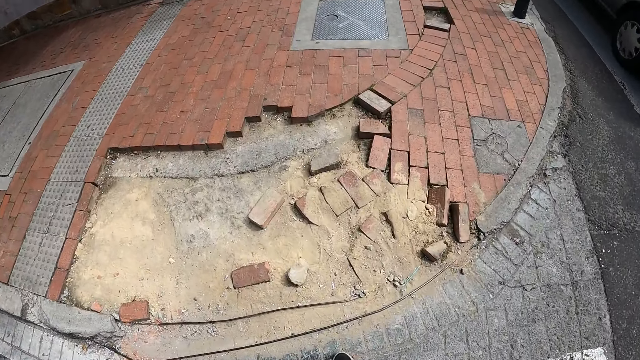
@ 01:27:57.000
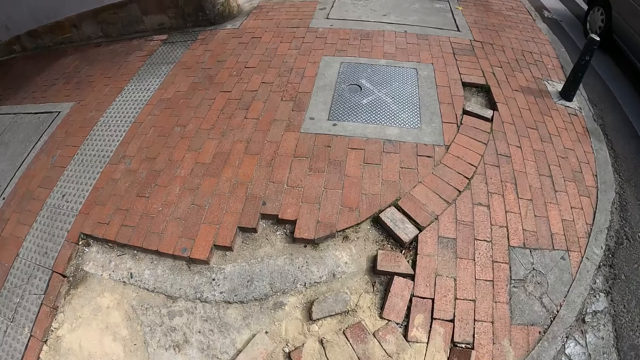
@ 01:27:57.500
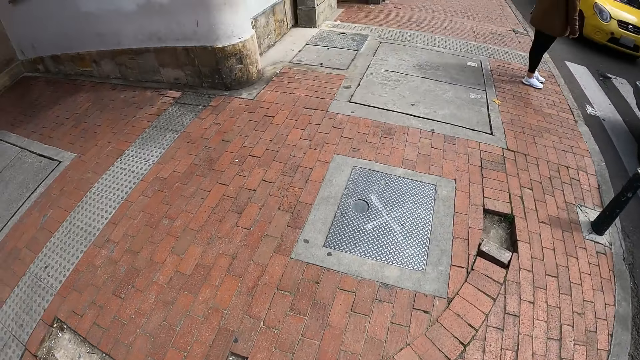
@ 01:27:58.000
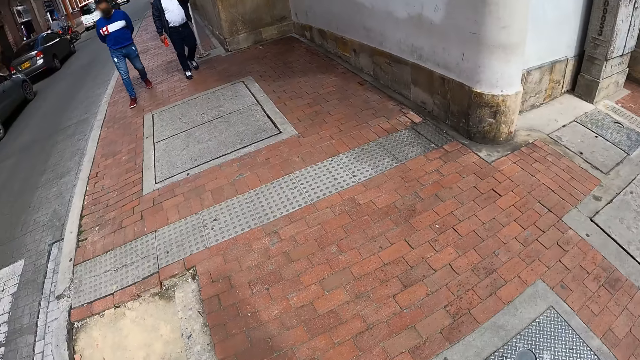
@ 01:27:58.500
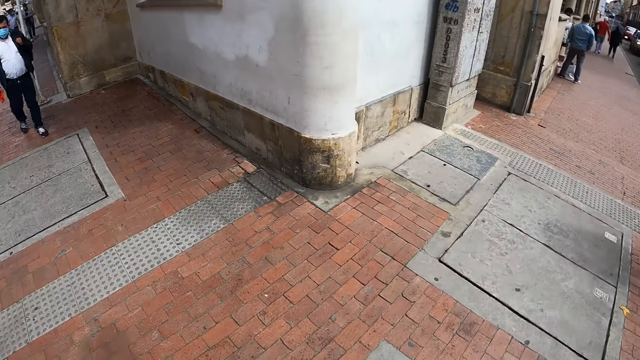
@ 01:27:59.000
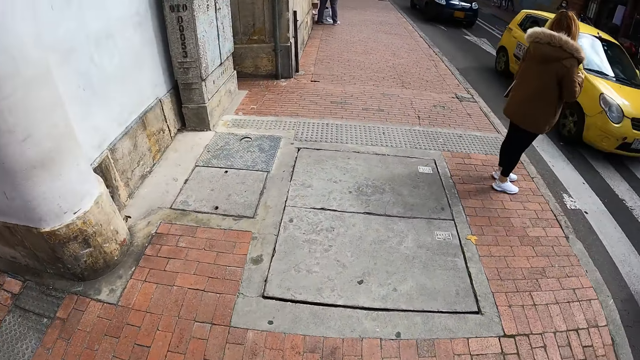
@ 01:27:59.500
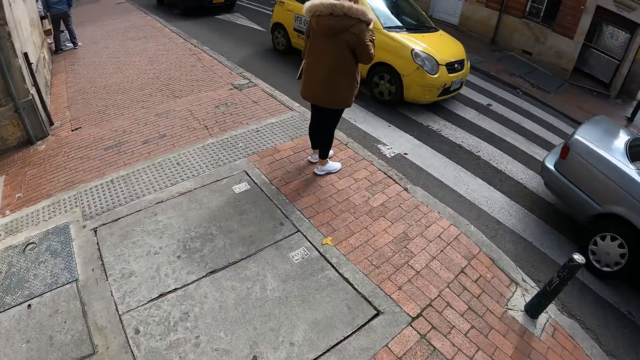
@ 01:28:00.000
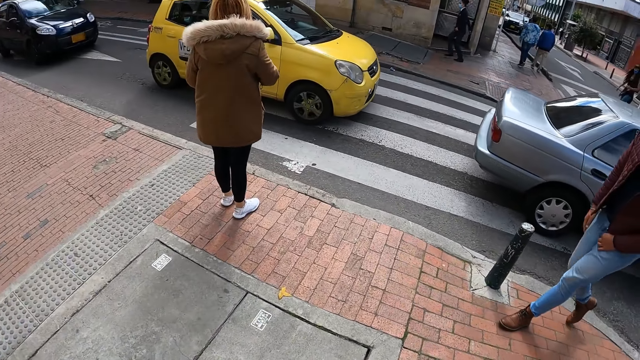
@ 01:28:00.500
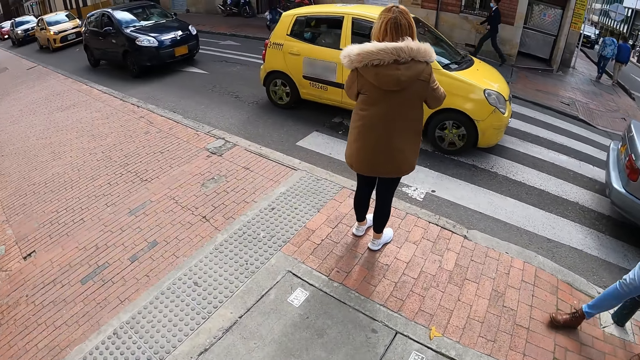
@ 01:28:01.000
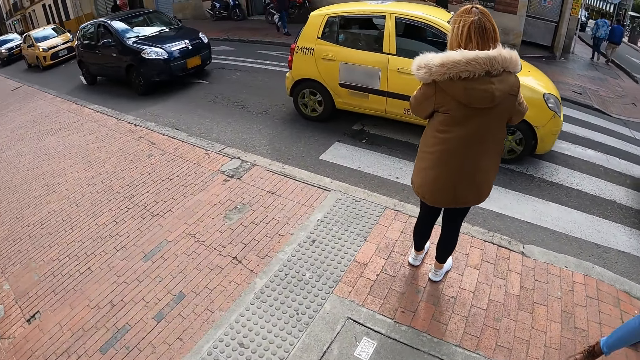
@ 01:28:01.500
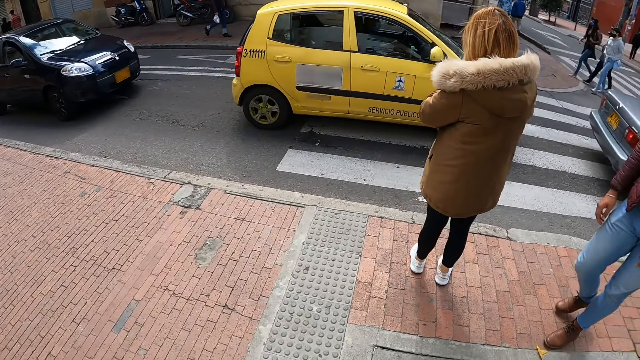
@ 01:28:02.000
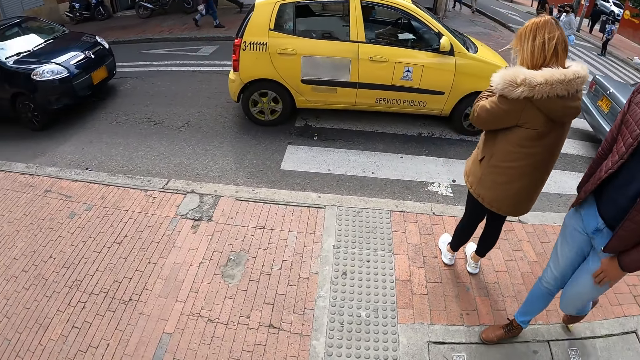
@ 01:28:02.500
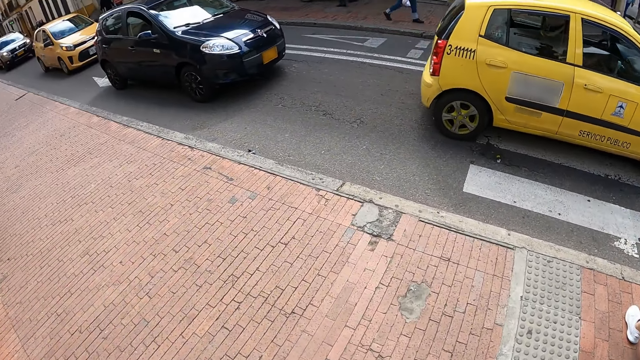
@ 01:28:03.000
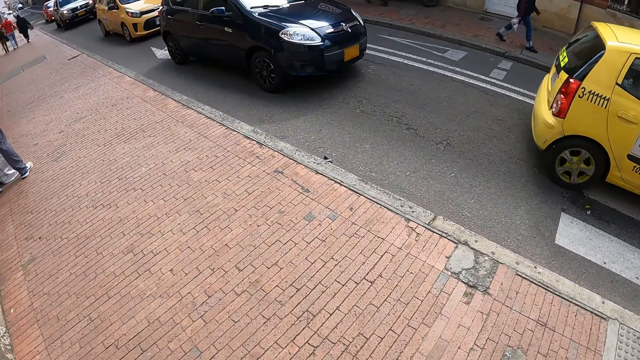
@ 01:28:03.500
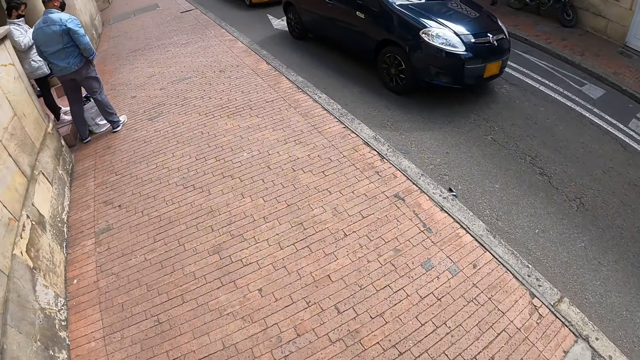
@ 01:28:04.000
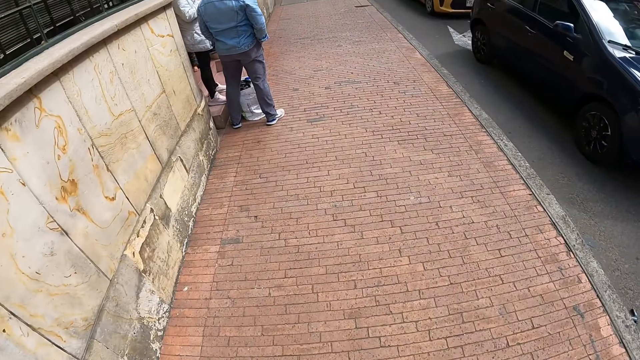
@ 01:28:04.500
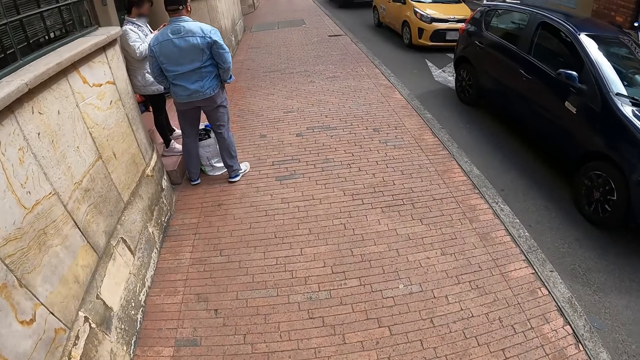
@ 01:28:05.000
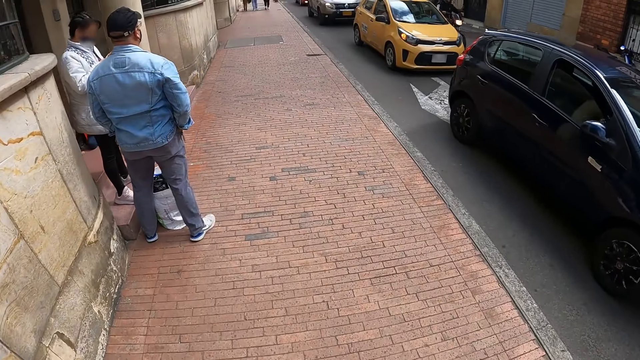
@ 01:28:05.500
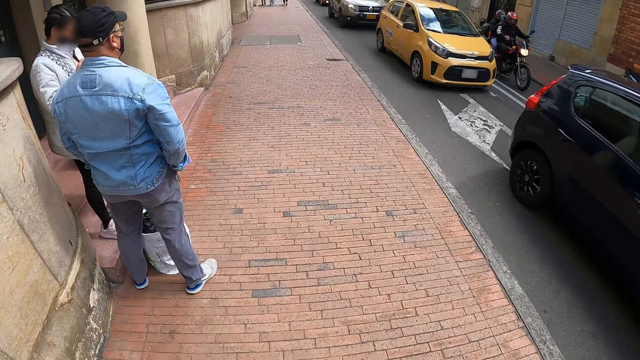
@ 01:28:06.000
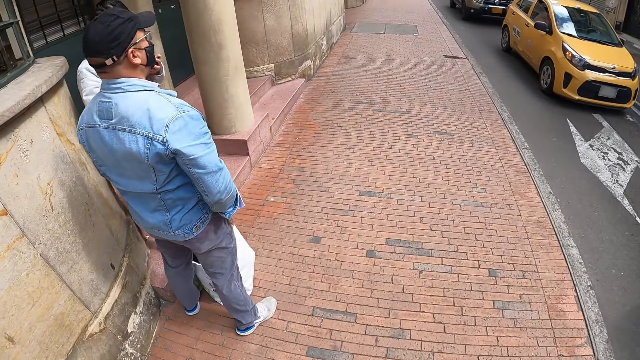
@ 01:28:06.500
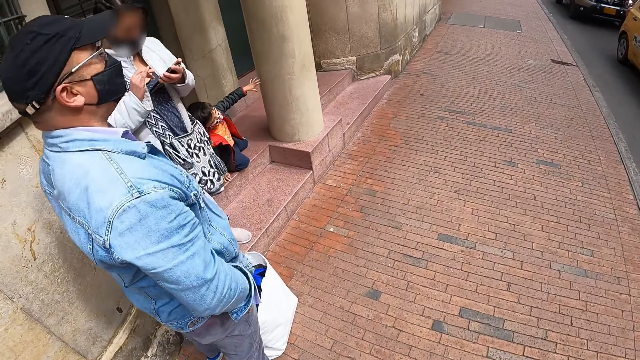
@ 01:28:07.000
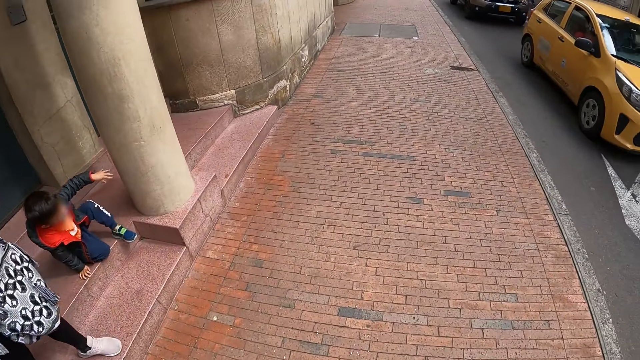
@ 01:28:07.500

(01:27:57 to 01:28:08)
The camera wearer looks around the road. They walk along the road.

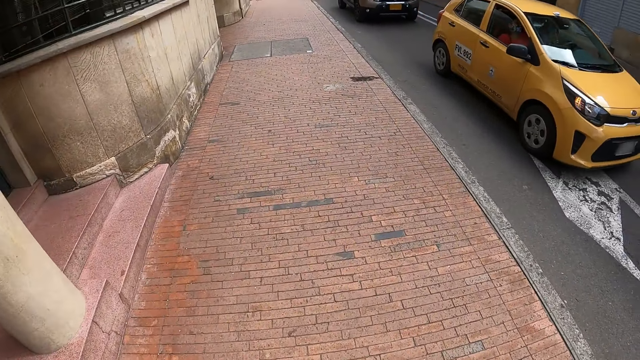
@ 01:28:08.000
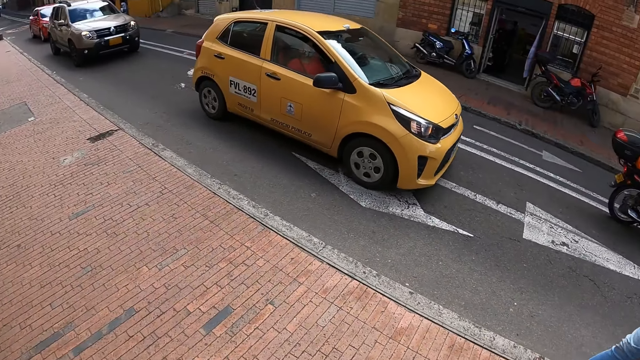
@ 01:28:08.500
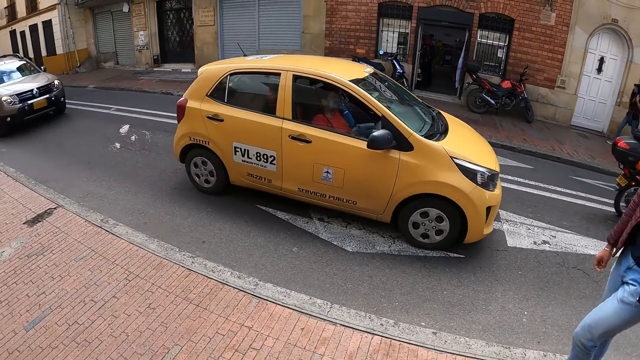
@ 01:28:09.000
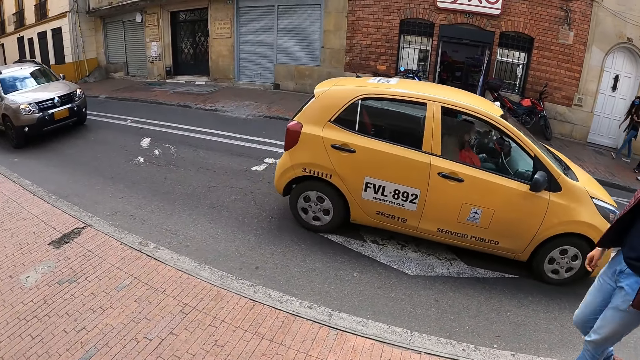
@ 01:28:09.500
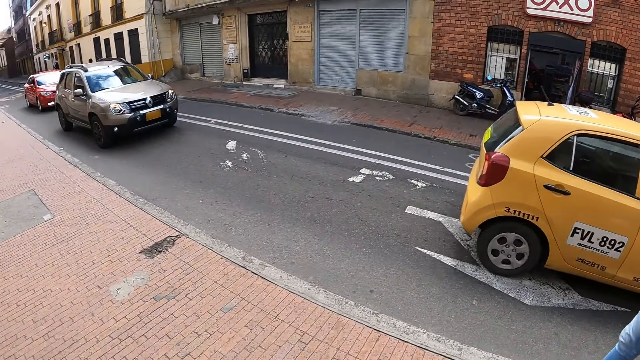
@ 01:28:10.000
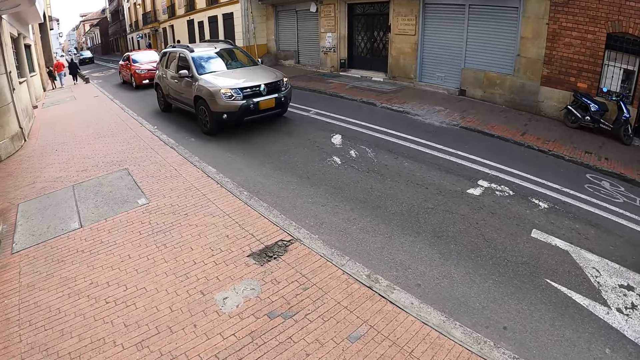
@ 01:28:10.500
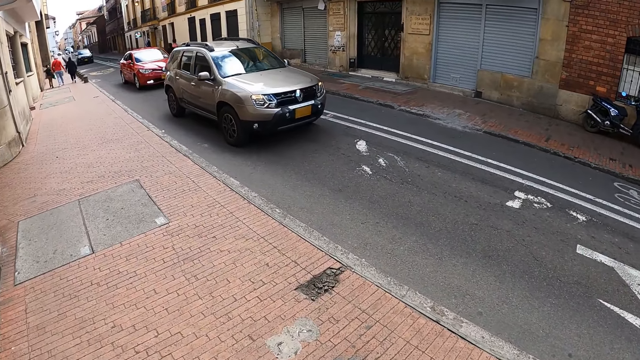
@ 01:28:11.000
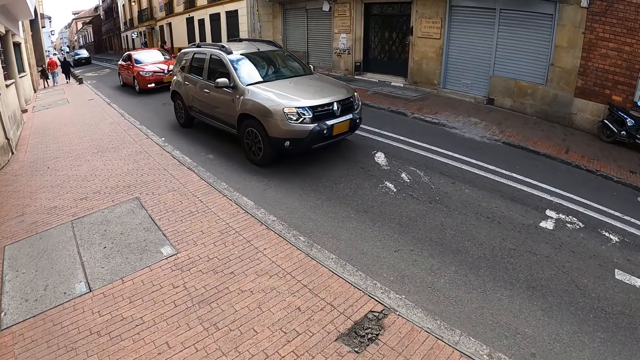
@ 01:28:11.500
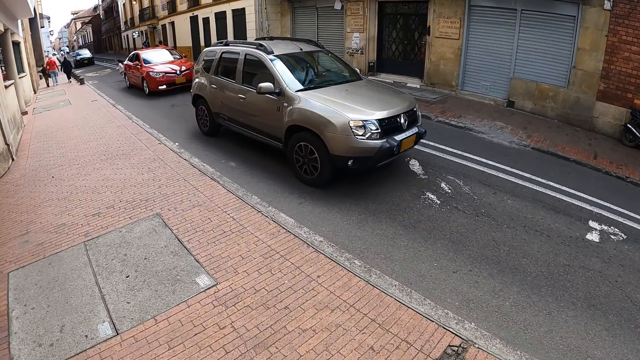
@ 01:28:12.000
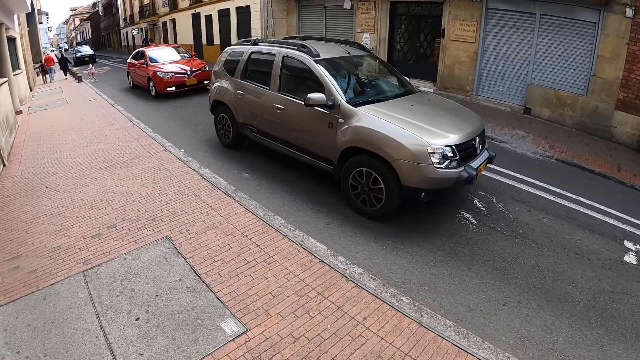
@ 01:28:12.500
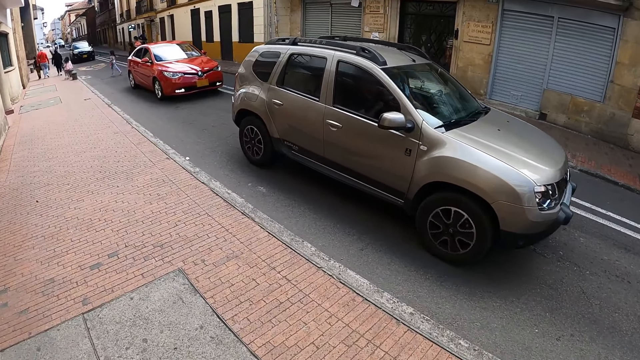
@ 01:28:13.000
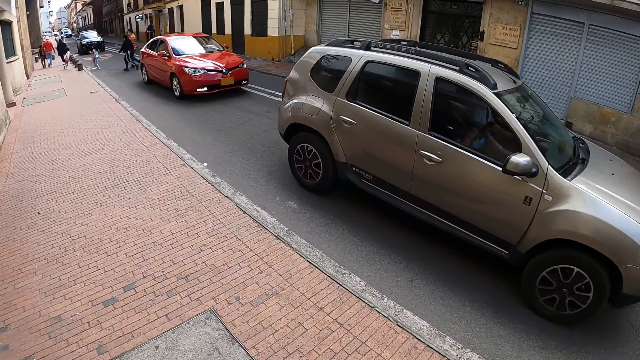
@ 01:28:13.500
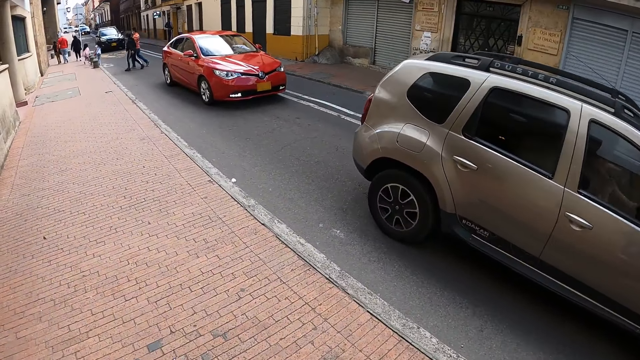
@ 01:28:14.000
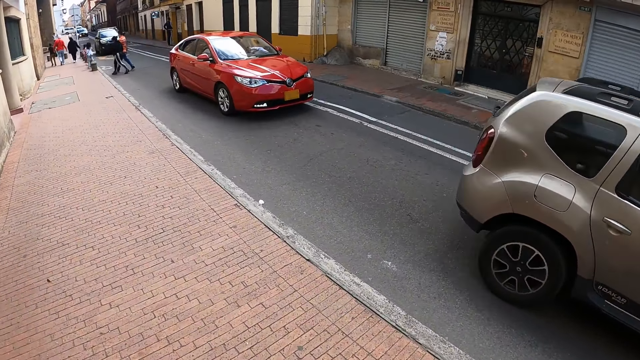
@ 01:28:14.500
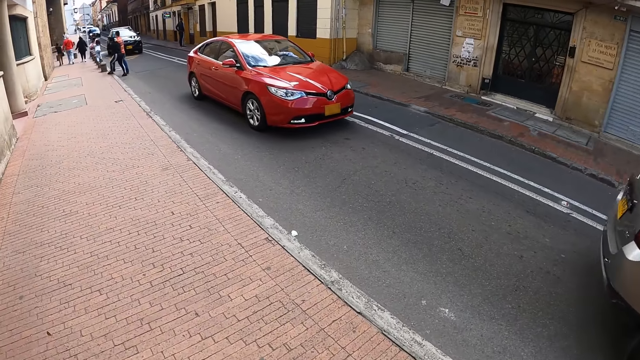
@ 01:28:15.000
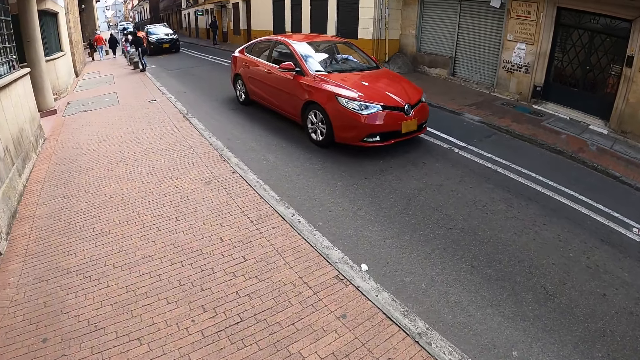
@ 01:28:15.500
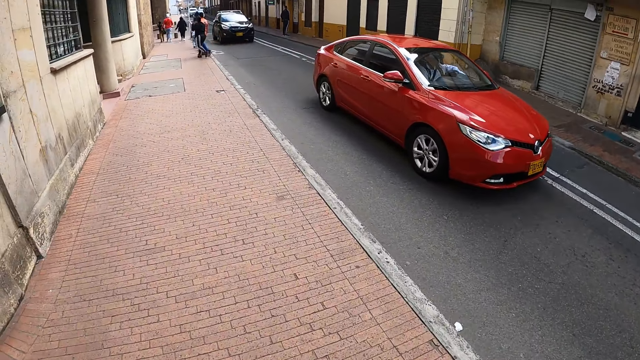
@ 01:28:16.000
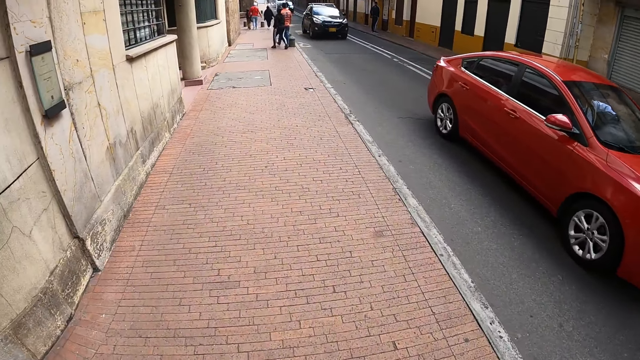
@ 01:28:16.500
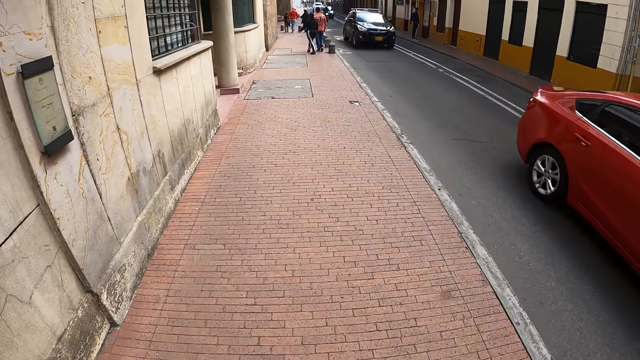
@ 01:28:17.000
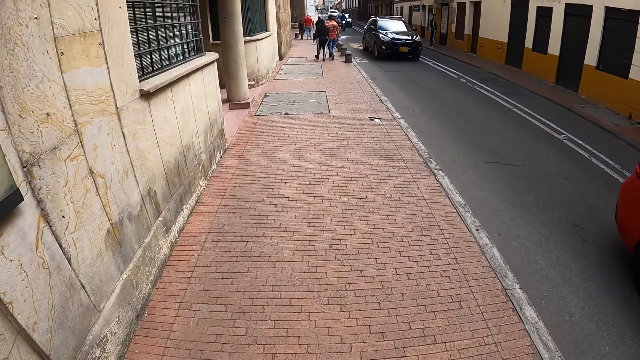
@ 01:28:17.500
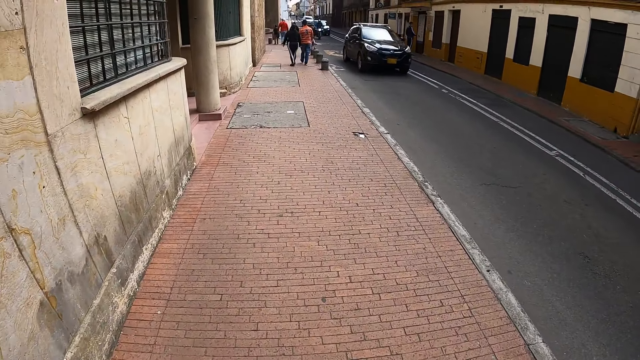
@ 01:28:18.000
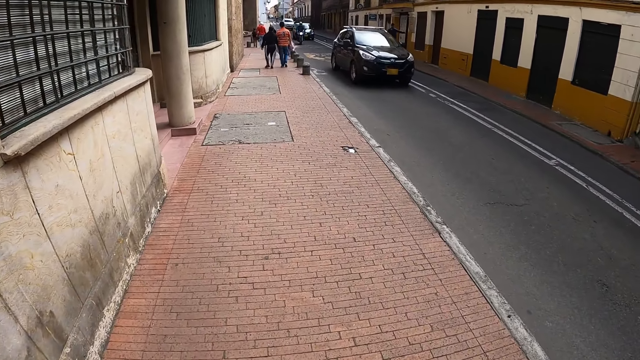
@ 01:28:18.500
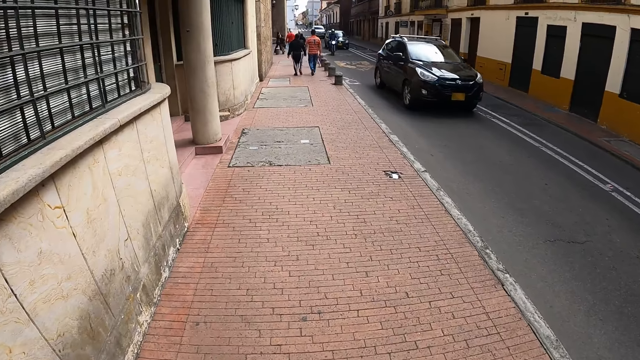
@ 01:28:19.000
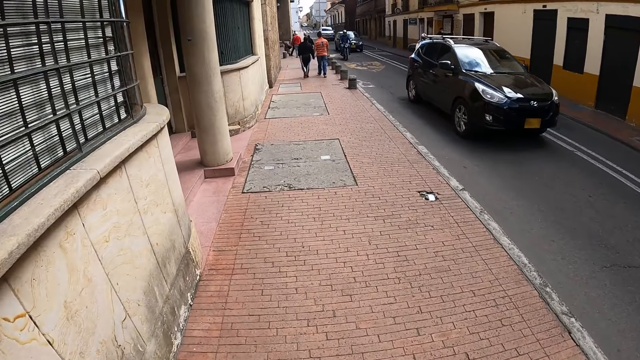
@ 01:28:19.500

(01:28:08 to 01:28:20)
The camera wearer looks around the road. They walk along the road.
